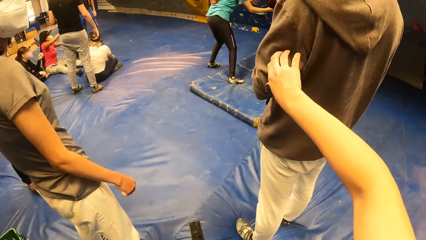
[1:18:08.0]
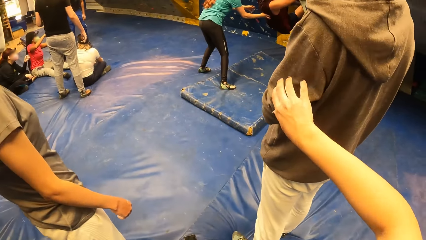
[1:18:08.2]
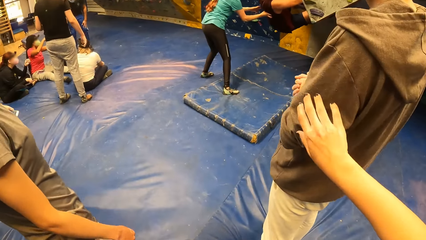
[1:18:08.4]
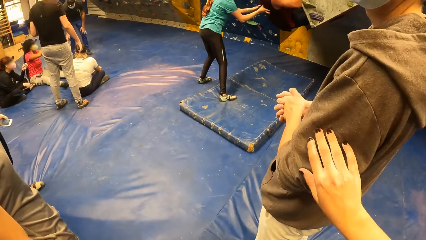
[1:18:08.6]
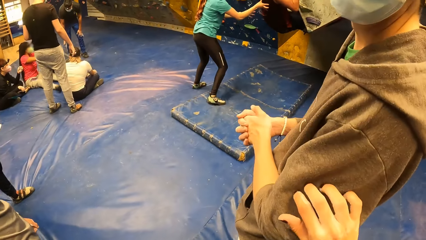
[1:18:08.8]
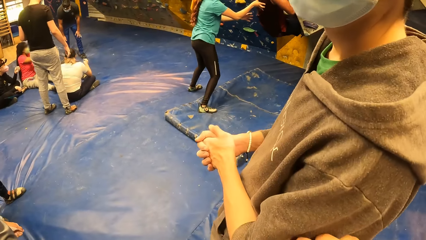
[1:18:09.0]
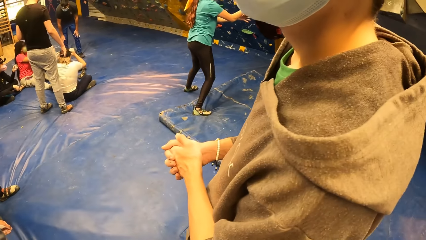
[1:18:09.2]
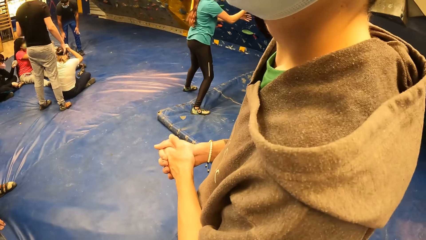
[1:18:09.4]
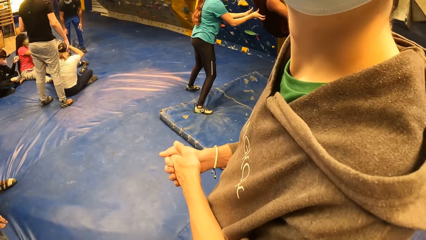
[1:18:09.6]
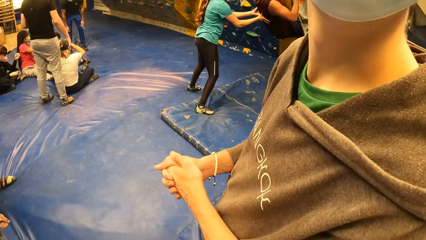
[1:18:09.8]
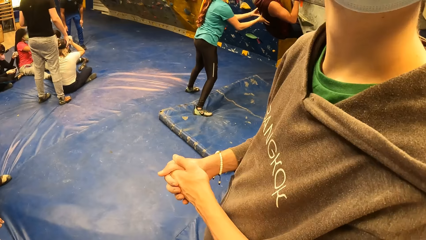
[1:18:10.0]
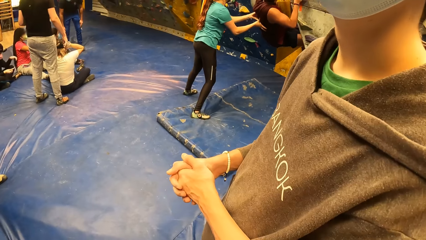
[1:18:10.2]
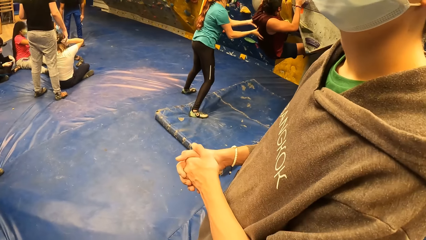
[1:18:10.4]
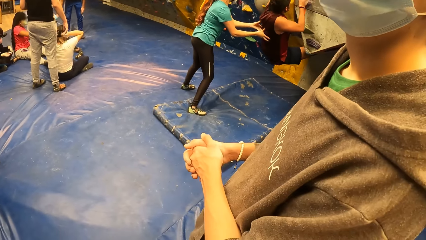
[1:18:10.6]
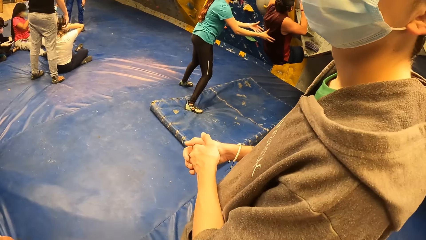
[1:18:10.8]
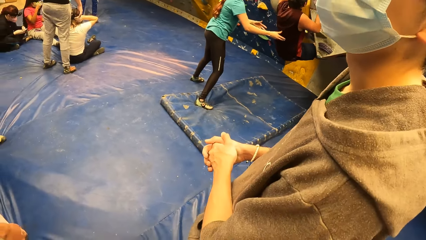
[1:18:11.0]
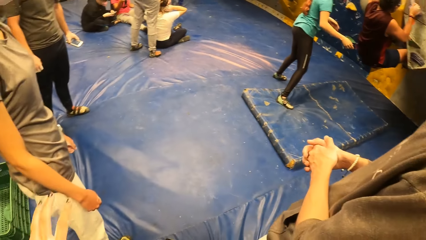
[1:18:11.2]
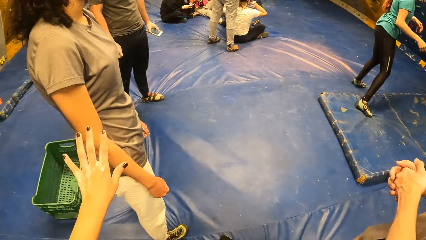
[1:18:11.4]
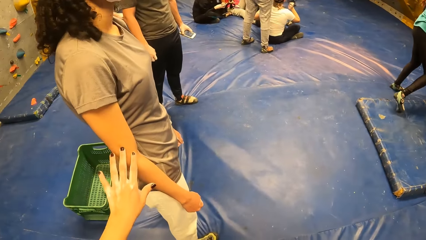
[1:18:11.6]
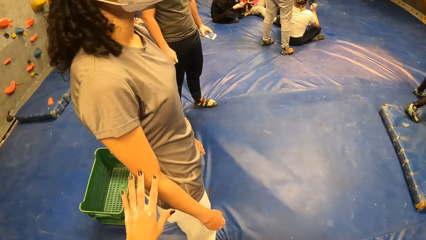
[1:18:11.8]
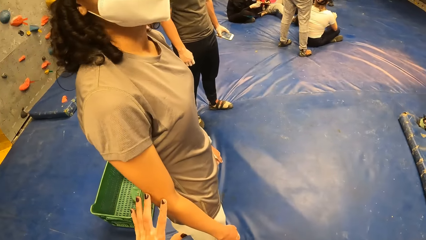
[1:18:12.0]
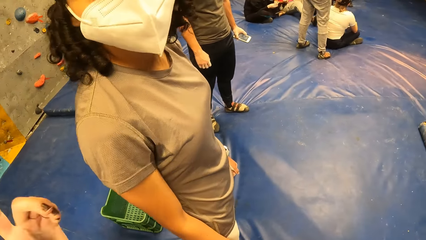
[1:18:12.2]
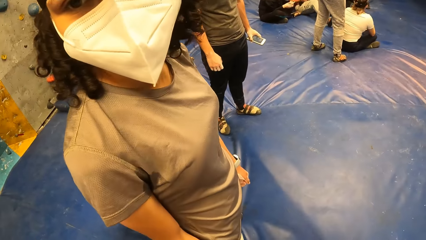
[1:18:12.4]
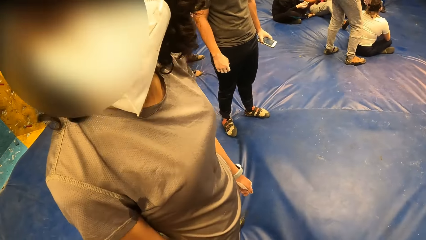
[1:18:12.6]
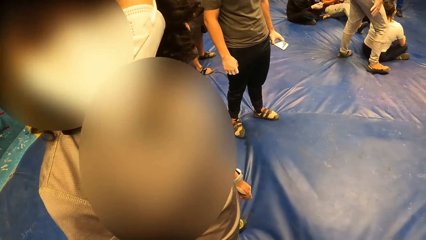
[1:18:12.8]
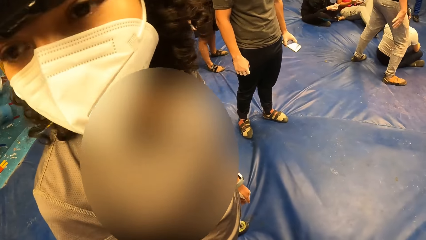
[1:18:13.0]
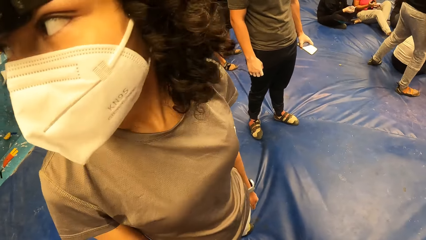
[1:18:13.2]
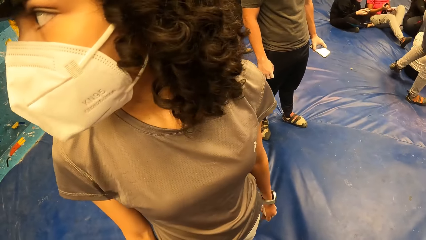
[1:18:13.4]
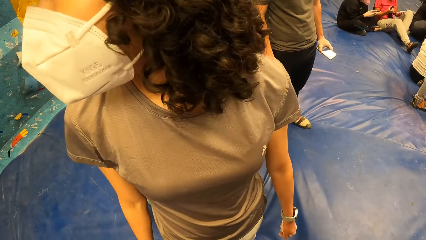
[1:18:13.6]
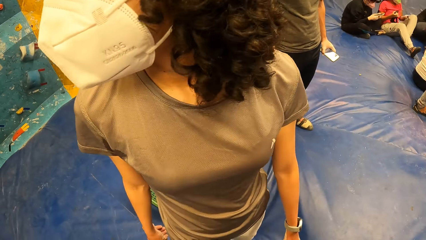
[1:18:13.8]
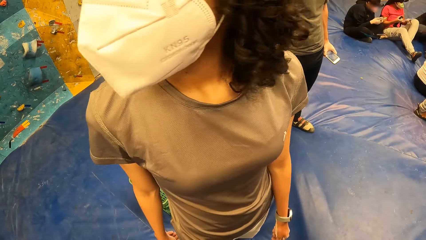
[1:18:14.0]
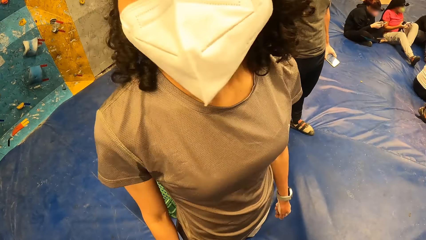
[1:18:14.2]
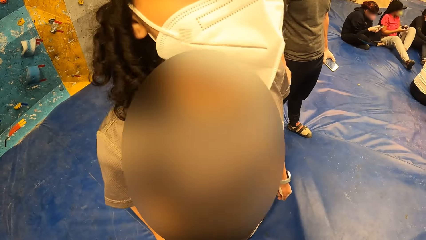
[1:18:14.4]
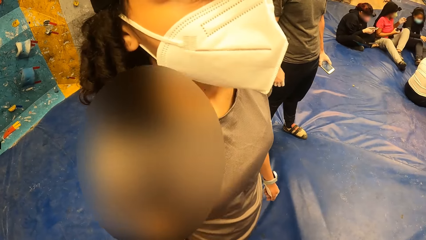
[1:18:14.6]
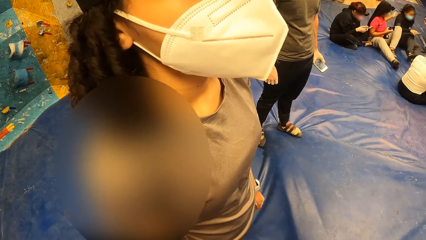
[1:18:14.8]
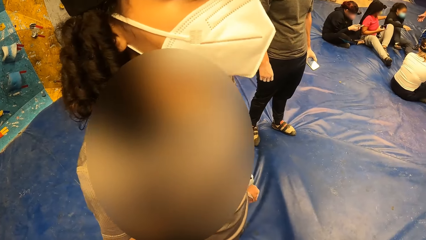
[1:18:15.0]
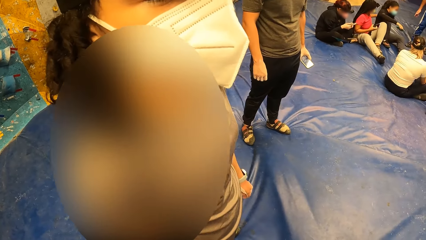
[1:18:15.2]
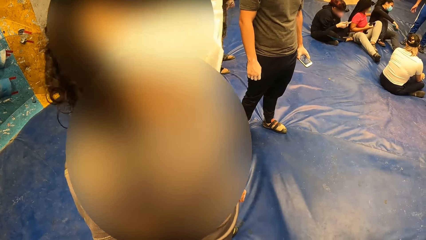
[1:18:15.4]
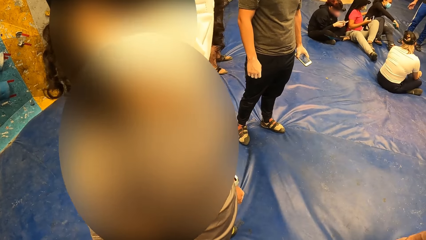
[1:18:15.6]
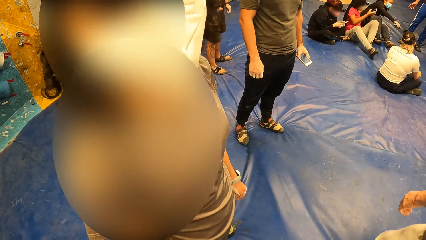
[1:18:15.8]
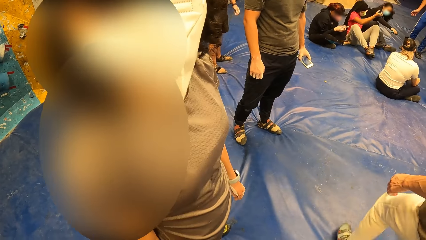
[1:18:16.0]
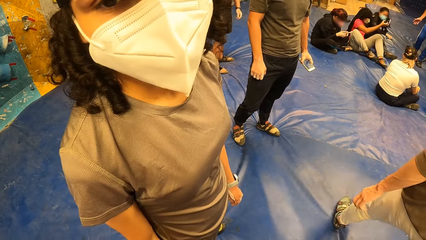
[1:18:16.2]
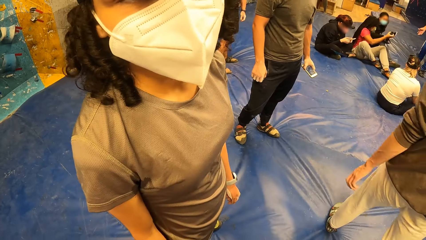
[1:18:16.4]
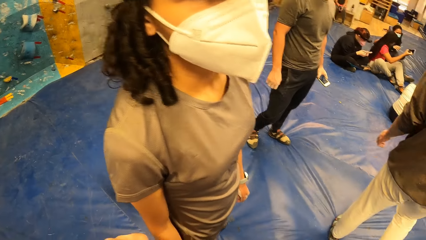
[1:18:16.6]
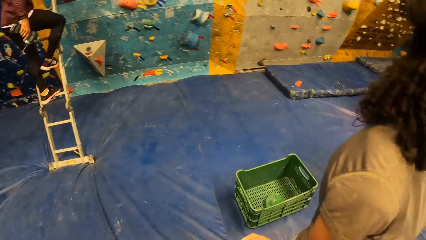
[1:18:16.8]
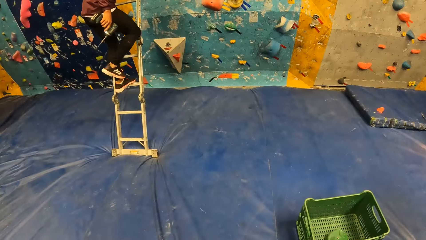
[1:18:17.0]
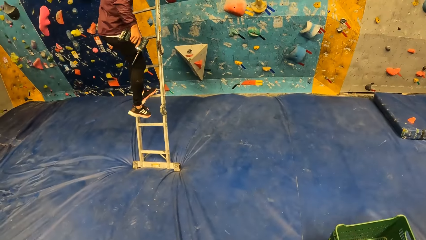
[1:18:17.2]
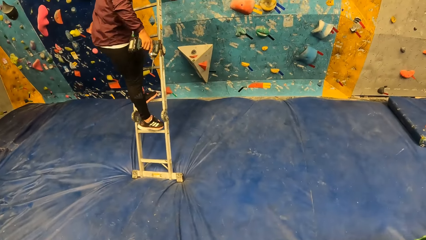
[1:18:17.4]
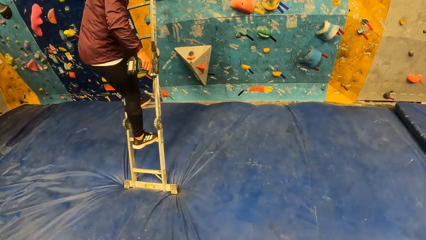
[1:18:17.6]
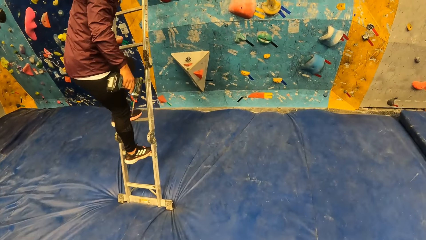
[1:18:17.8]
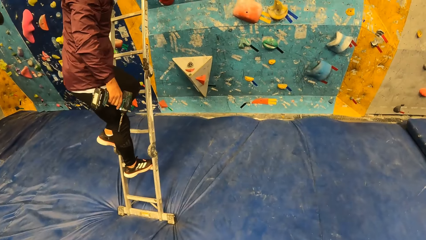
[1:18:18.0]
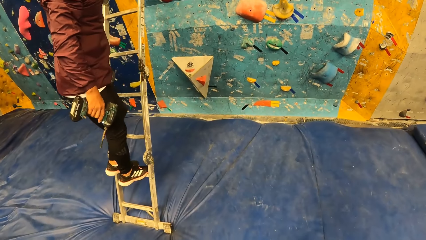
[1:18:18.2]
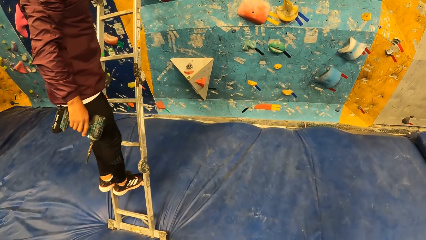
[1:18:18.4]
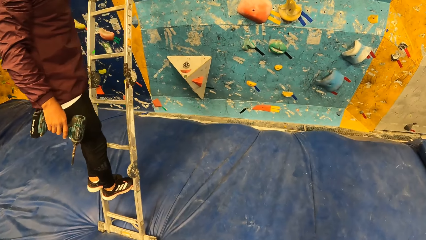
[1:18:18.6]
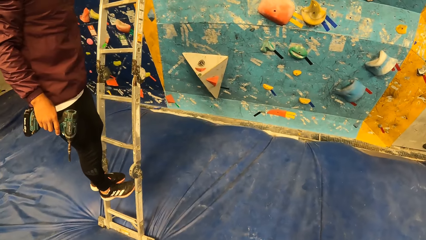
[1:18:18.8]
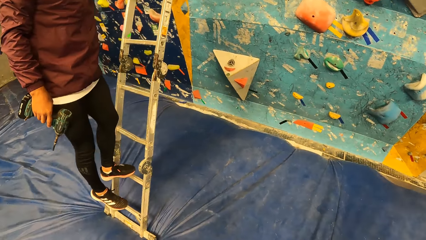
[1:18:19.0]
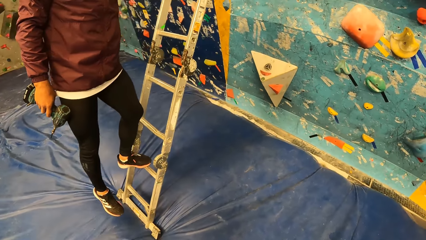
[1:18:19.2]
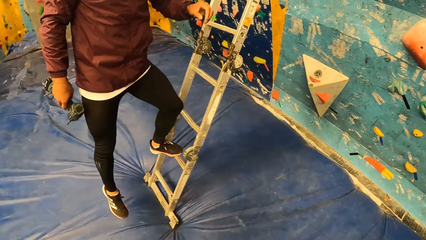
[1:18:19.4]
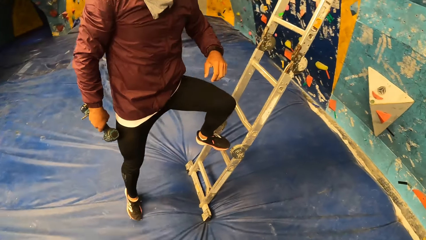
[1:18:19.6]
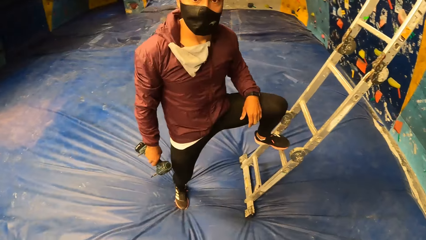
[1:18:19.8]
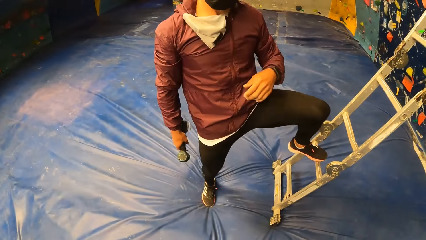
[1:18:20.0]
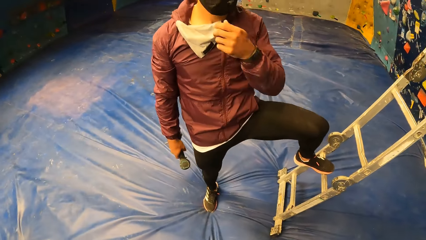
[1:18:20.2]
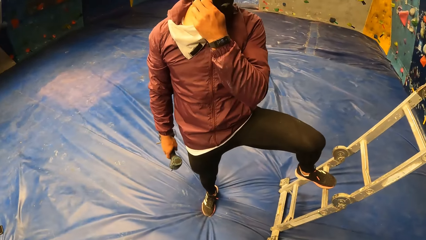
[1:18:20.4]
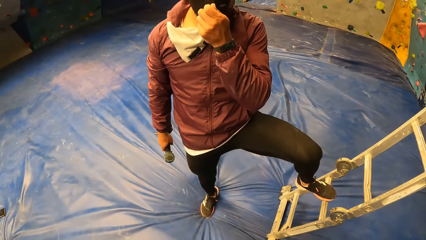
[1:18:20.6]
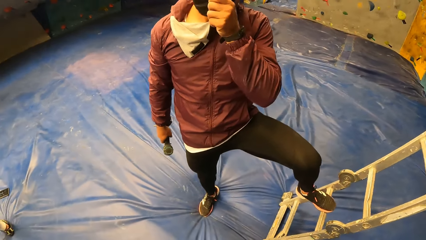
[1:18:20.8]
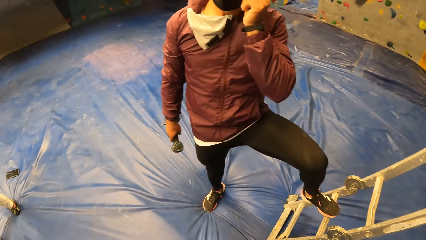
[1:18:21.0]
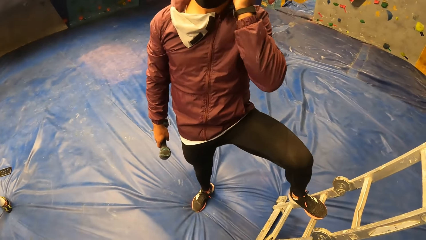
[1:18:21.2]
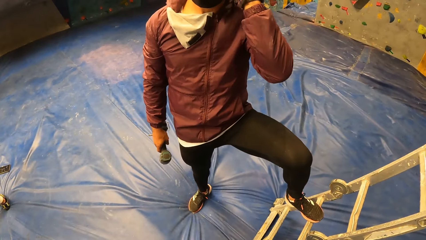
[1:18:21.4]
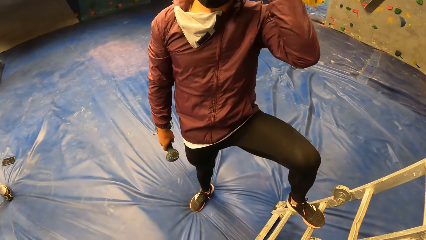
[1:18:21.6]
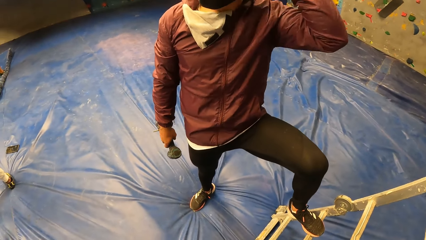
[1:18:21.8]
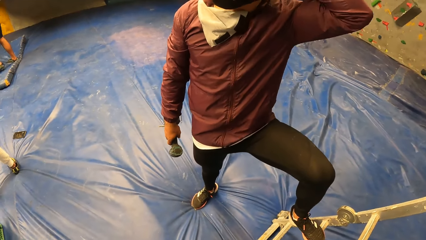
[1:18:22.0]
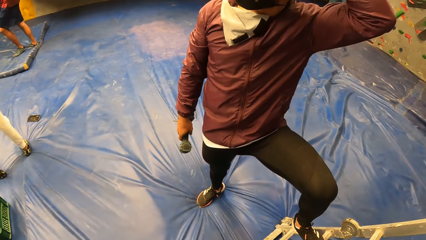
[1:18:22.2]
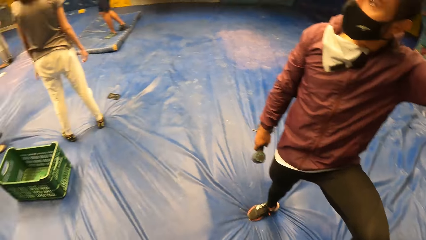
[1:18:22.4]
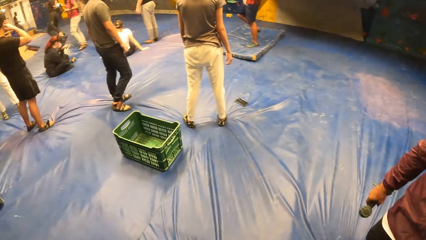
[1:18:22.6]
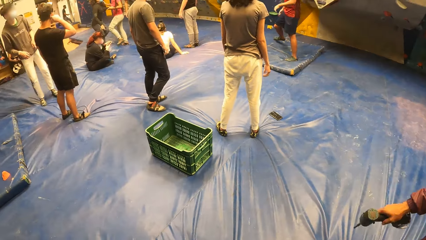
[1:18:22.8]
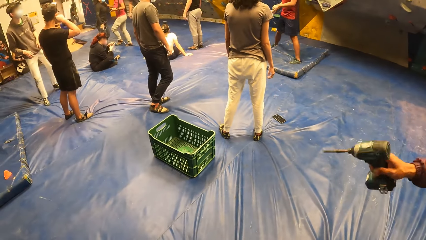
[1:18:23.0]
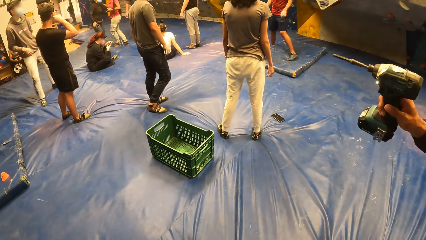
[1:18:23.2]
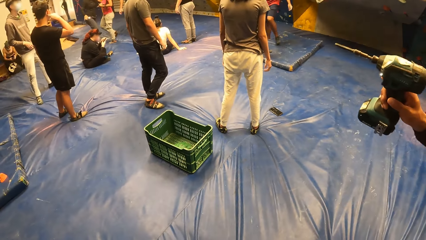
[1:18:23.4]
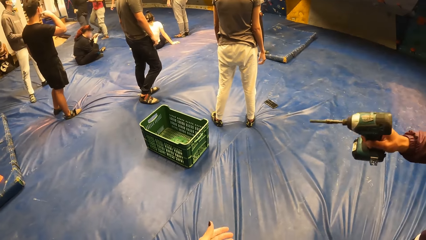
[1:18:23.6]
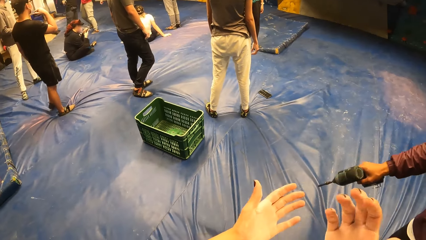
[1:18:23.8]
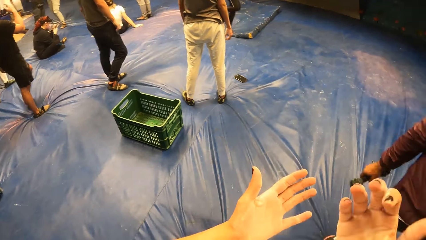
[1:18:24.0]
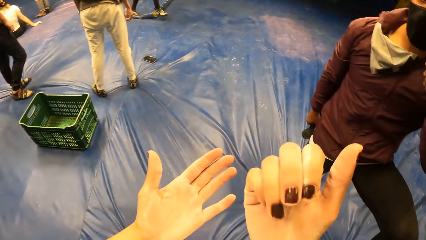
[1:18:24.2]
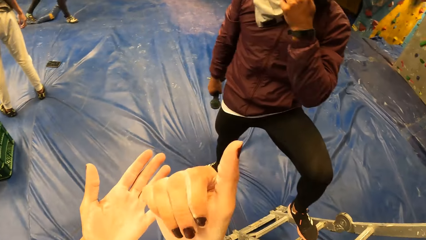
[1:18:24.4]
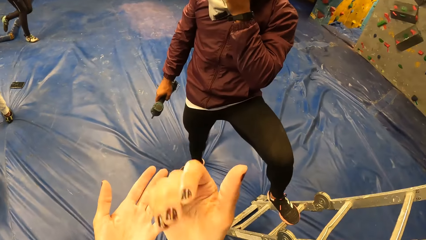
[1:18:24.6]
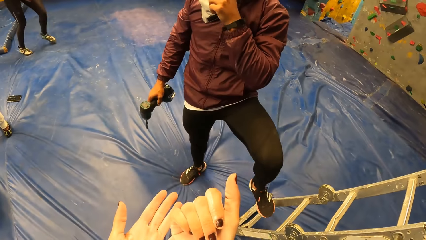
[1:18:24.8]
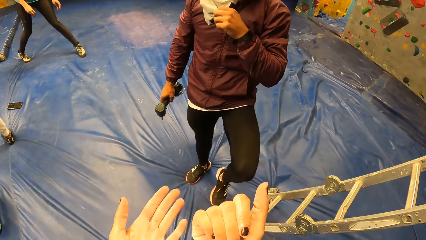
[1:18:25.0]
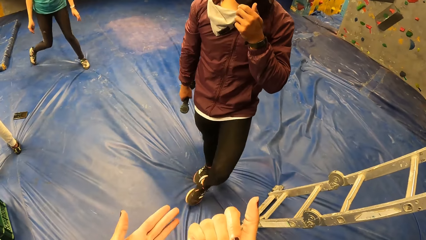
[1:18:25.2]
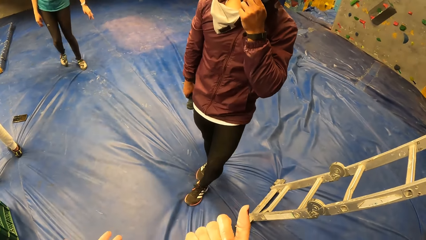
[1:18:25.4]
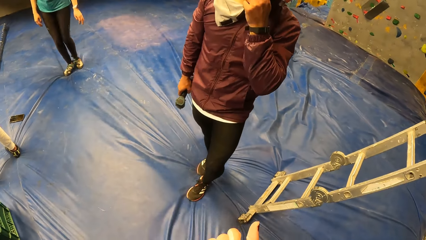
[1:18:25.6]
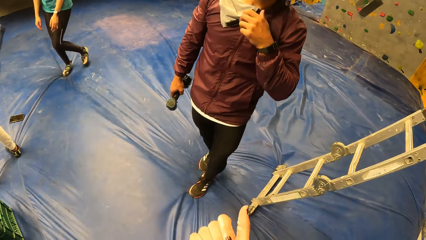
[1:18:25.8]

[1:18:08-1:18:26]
The camera wearer touches a man's right hand with her right hand. She taps on another man's shoulder. A woman holds the other man with hands. Another man climbs a wall. The camera wearer touches another woman's left hand with her left hand. She interacts with the other woman. The other woman turns her head. The first man climbs down a ladder. The camera wearer walks towards another man on the ladder with a drilling machine in his right hand. The first man adjusts a facemask on his face with his left hand. The camera wearer interacts with the first man. The first man moves a hand. The camera wearer moves a hand.
